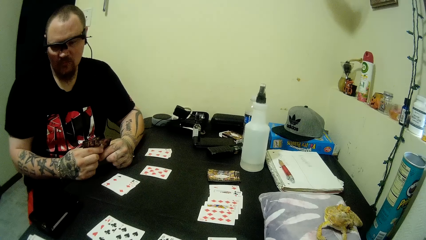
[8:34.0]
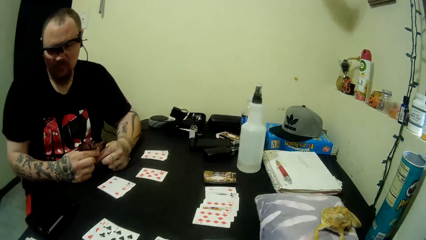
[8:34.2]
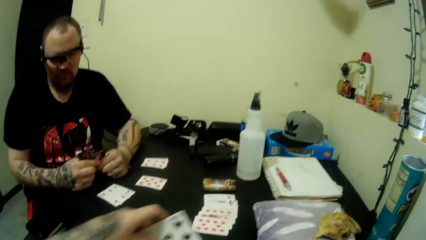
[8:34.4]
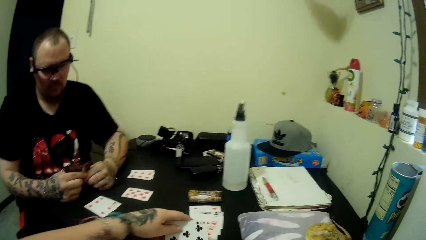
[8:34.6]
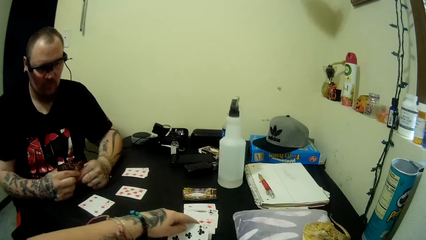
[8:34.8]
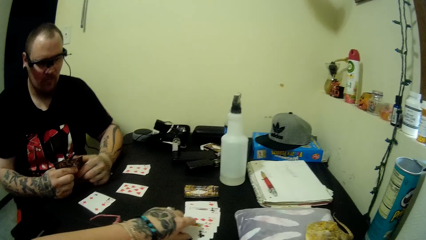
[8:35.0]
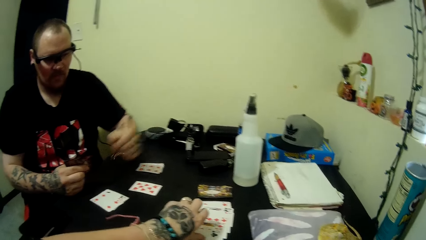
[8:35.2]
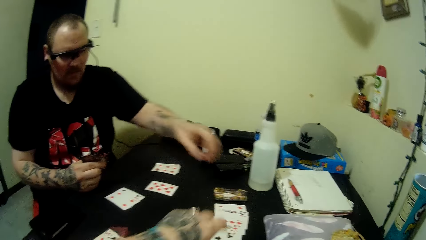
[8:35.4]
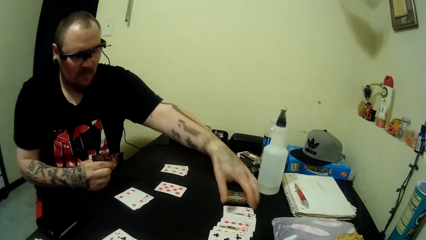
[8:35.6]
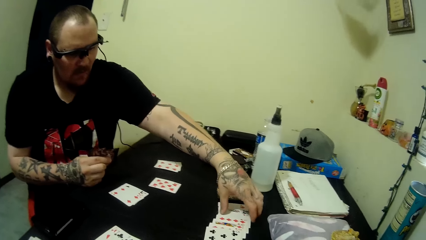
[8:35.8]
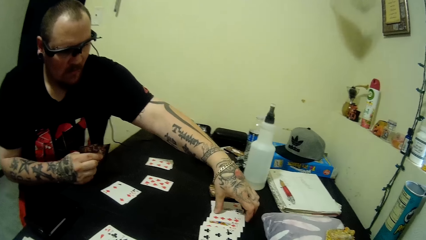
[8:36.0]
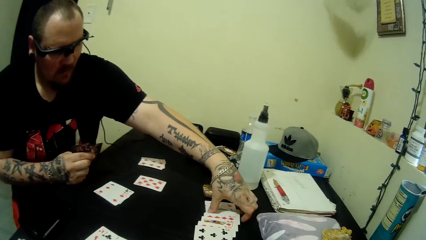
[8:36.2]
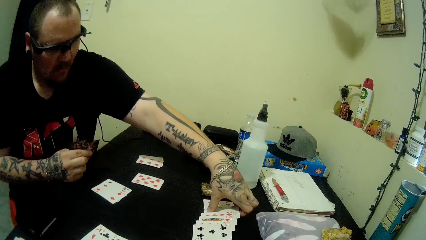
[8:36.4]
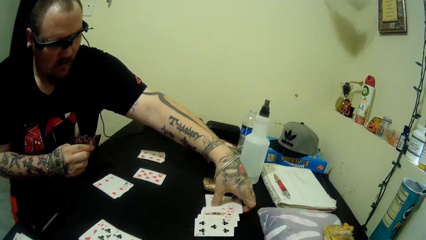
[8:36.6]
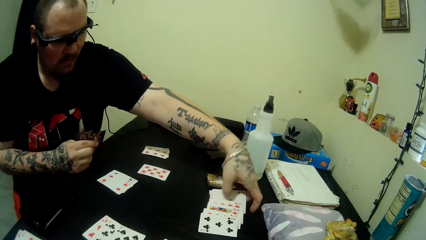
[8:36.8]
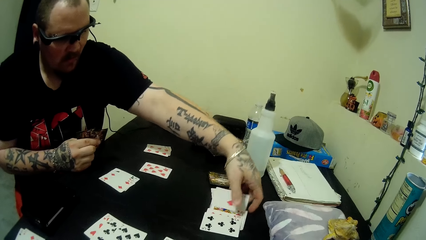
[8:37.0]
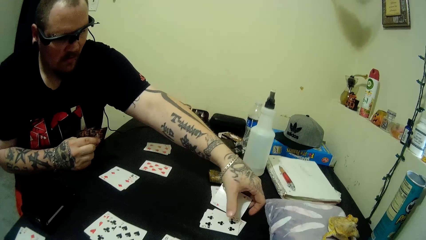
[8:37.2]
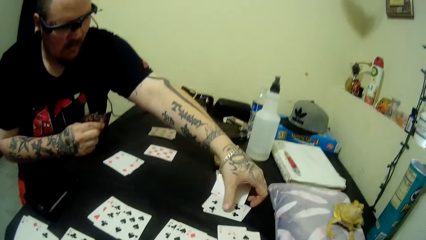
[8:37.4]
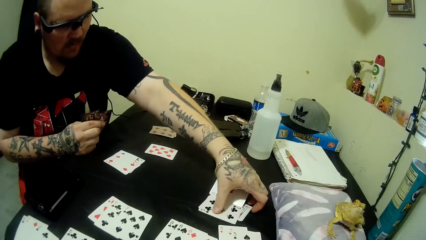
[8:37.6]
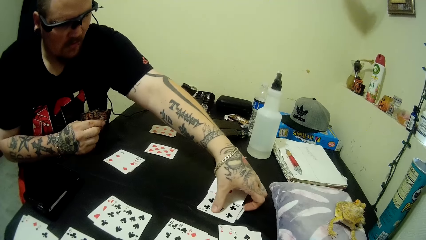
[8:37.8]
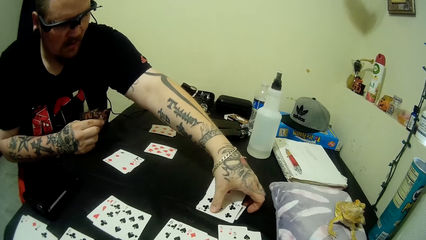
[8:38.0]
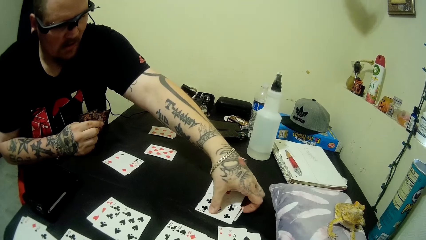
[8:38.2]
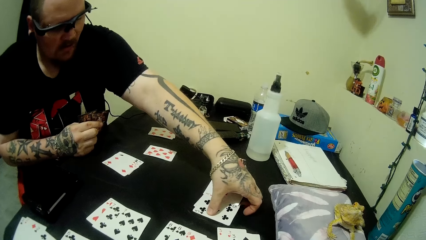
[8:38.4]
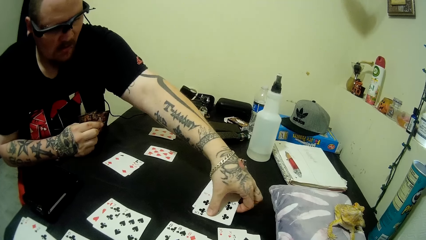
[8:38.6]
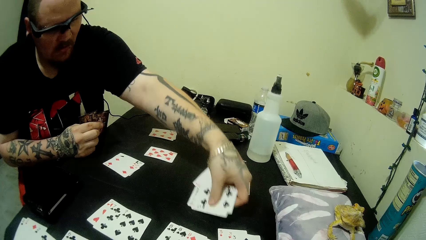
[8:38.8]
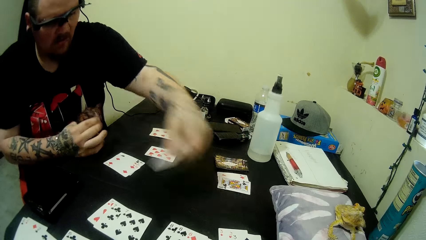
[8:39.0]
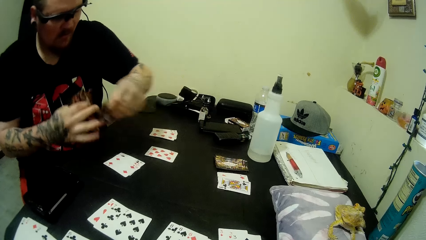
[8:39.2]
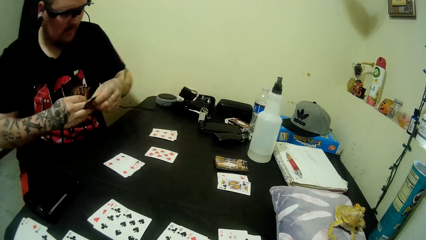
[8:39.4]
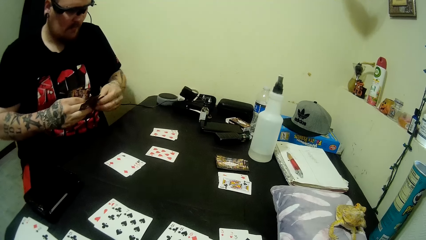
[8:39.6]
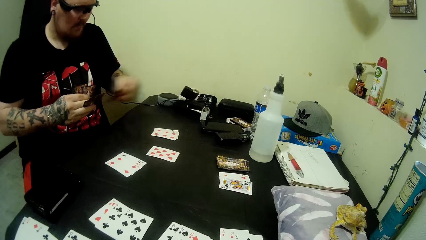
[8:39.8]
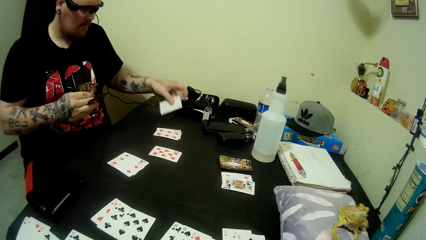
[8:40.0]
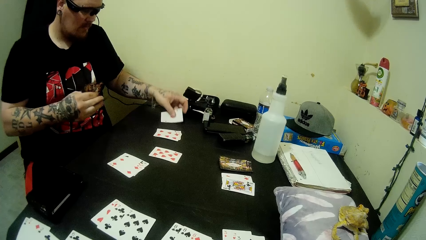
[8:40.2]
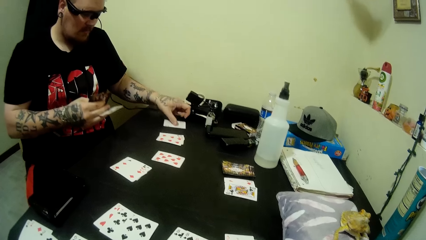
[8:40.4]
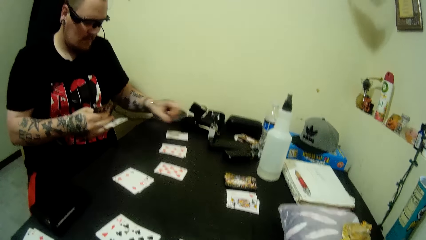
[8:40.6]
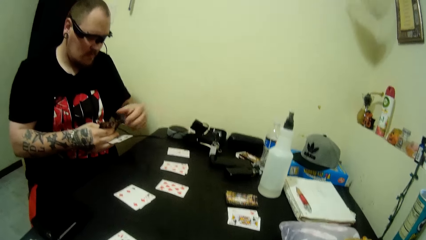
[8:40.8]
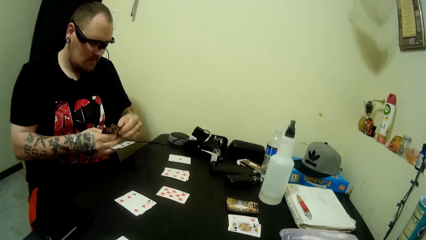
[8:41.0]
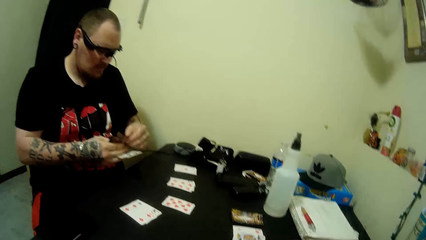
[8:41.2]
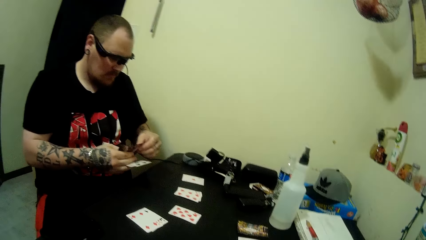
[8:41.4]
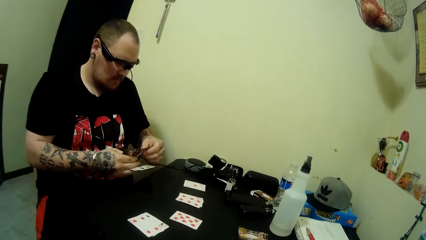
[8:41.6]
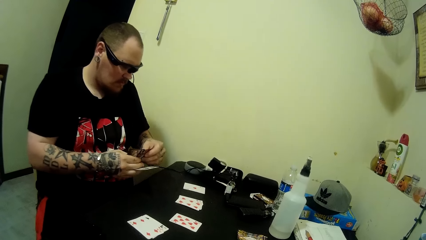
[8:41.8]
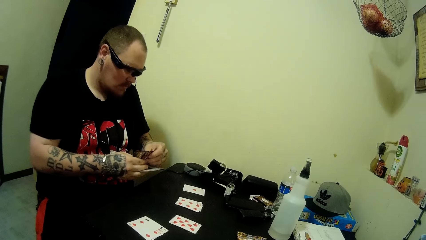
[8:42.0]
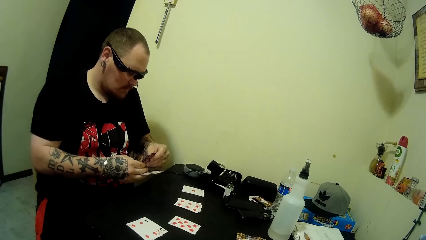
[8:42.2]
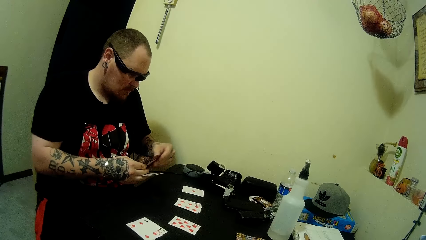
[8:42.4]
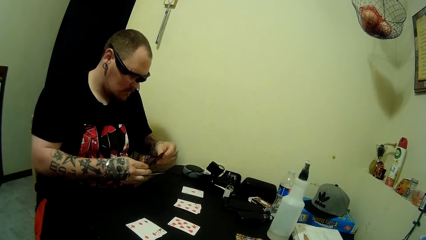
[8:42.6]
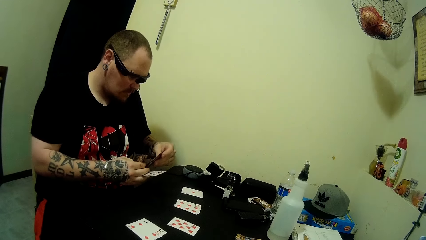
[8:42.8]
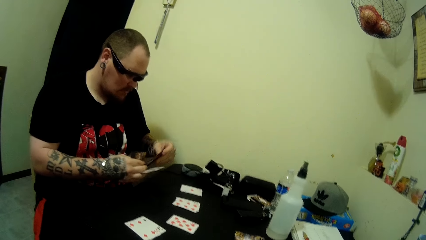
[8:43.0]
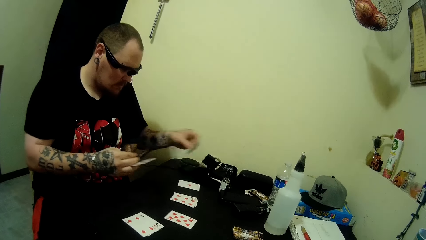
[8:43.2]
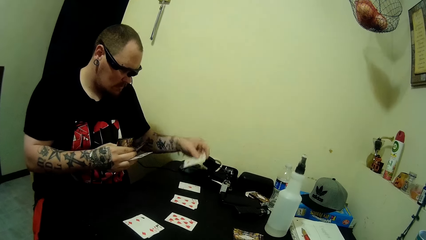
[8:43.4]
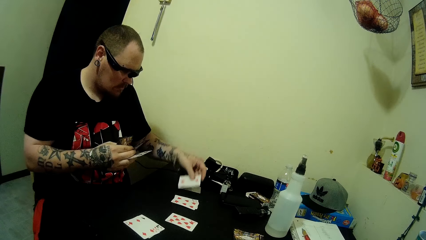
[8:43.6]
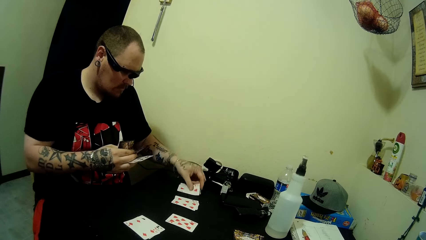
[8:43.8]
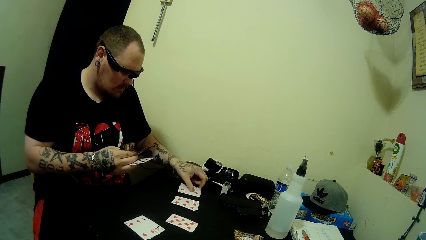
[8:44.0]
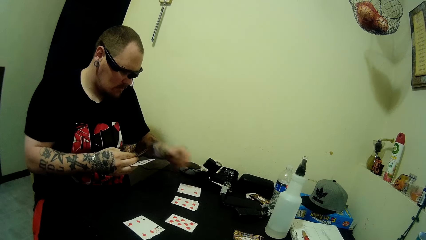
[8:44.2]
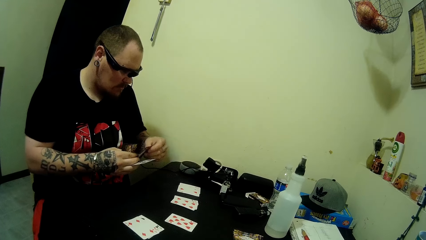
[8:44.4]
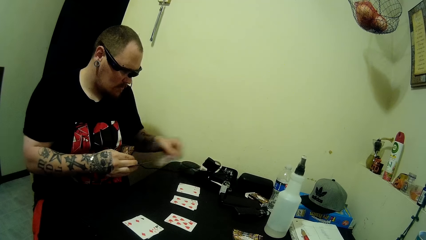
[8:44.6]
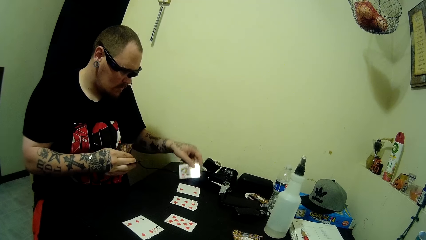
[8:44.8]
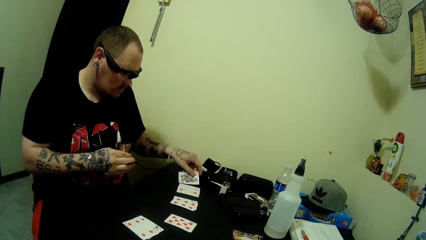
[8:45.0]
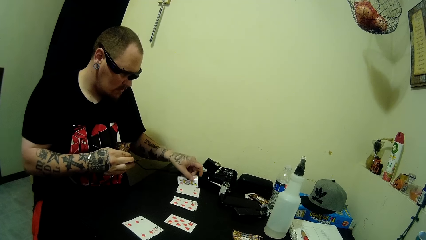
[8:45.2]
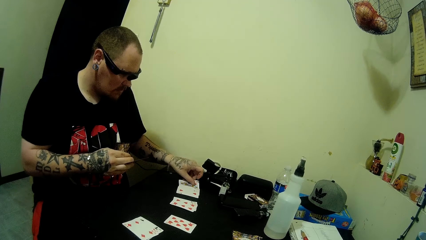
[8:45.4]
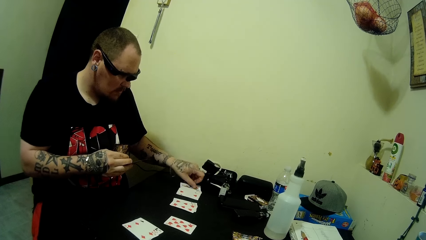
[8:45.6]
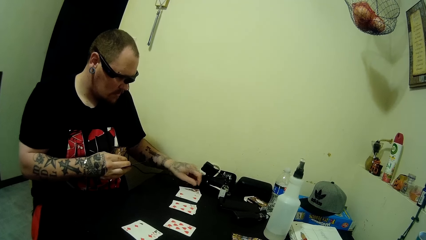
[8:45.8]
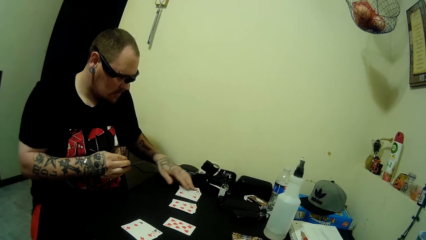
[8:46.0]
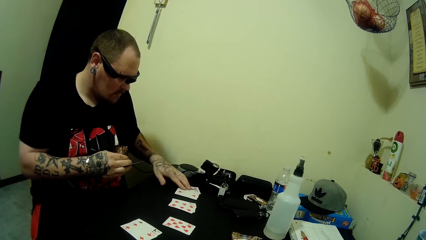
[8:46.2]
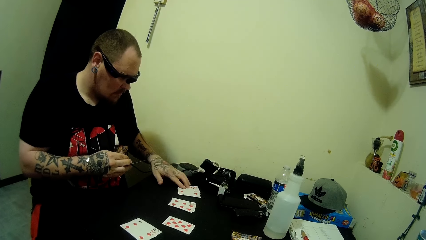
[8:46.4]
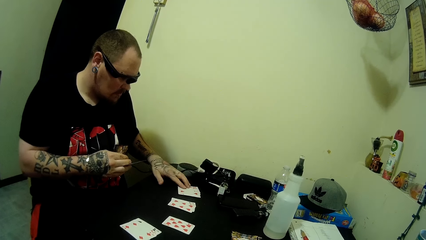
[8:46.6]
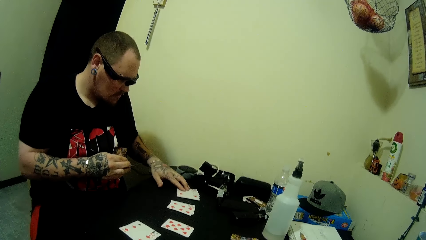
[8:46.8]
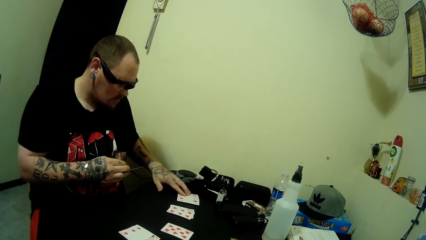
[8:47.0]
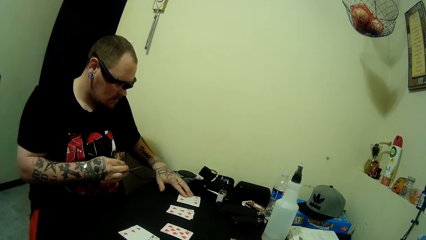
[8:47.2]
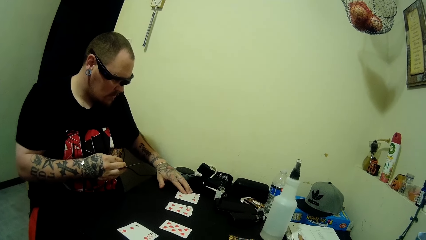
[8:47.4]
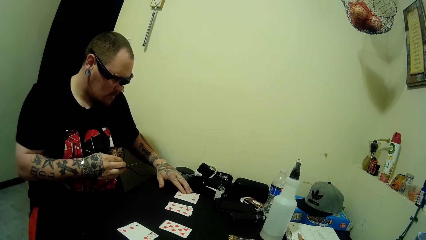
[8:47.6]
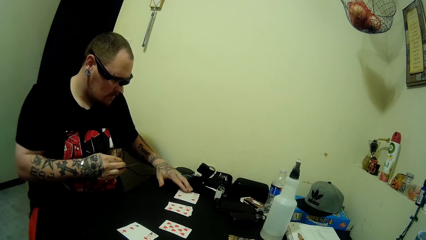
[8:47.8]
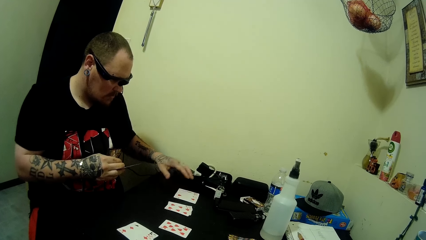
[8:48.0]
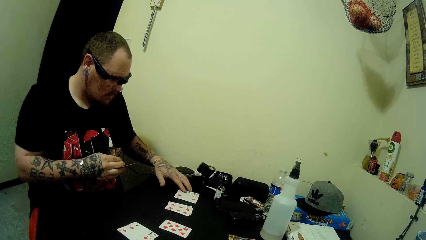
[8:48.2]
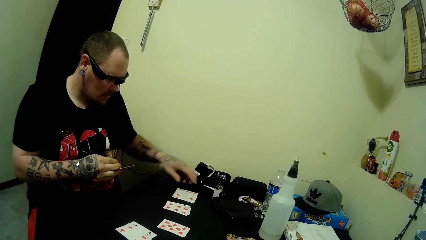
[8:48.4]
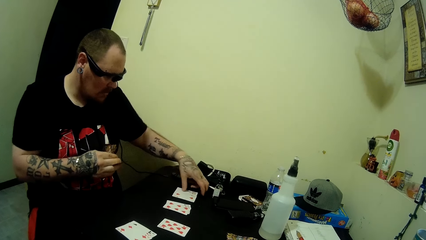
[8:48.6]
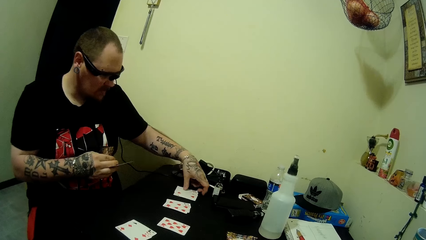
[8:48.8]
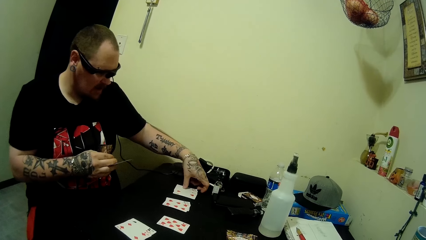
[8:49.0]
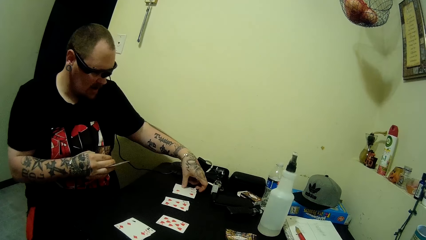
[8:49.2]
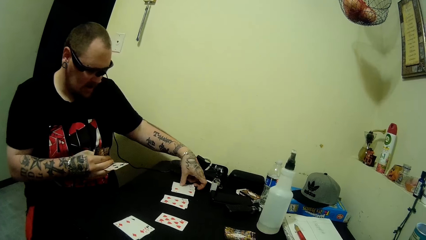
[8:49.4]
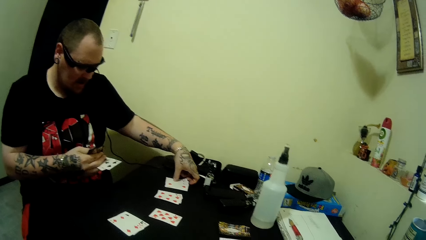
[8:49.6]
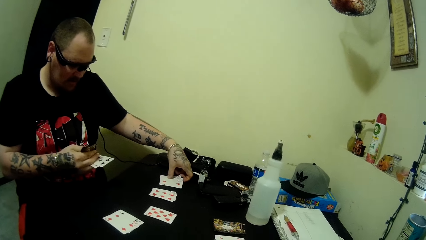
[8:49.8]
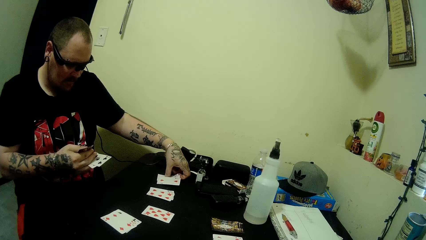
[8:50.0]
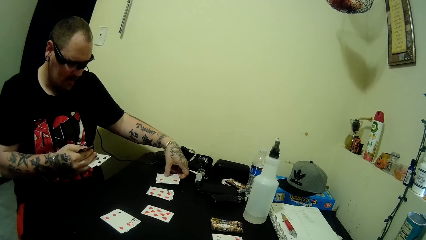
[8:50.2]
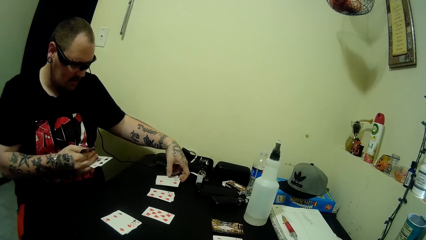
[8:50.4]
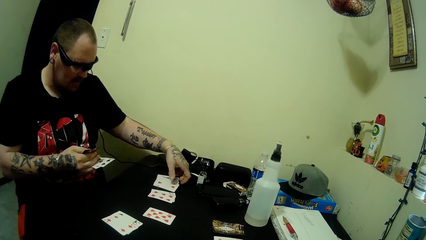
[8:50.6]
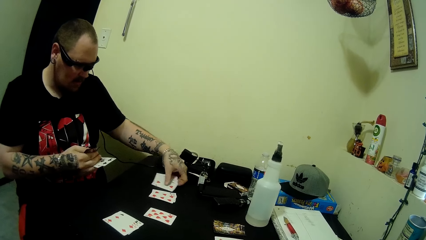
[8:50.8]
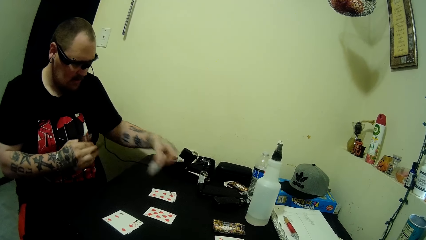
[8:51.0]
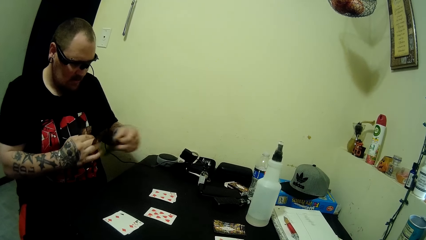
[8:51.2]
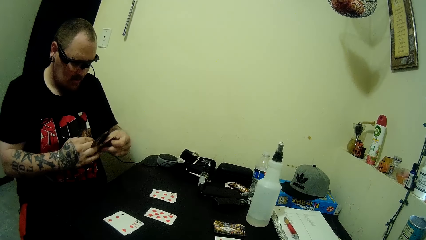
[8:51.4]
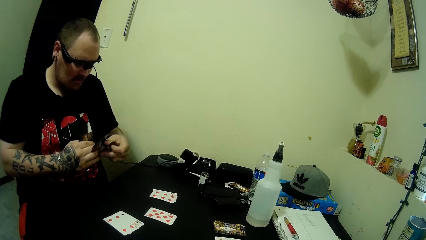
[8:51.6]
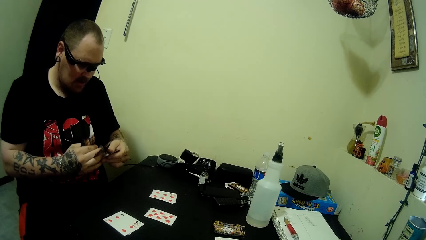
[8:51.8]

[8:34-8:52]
The camera wearer puts the cards on the table. A man pulls his hand off the cards. The man picks some cards from the table. The man arranges the cards on the table, puts a card on the table, picks up a card, puts a card on the table, picks up a card, puts a card on the table, and holds the cards. The camera wearer talks to the man. The man talks to the camera wearer and takes some cards from the table.
